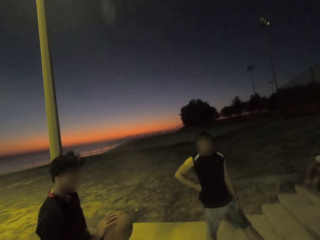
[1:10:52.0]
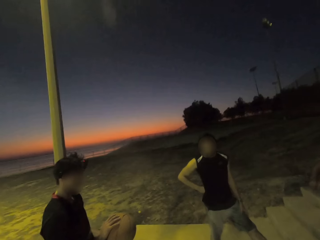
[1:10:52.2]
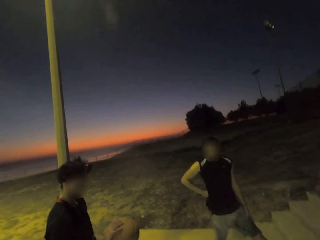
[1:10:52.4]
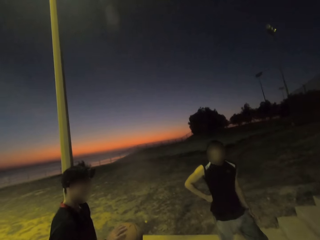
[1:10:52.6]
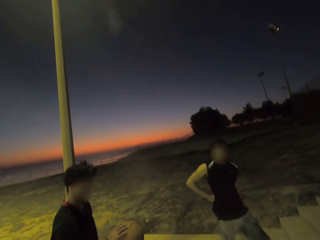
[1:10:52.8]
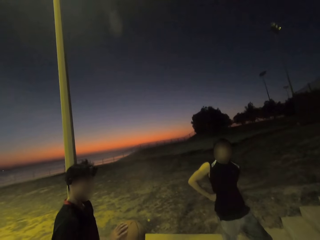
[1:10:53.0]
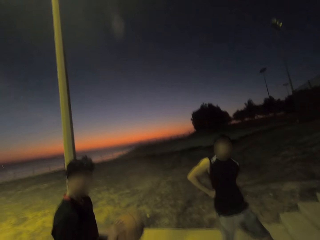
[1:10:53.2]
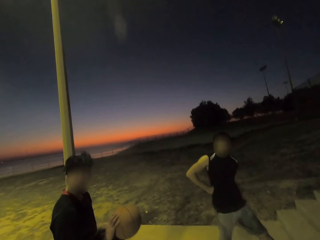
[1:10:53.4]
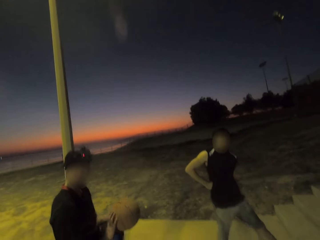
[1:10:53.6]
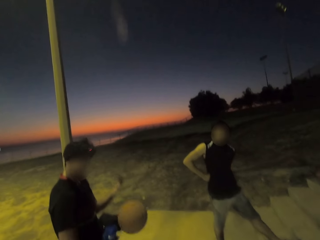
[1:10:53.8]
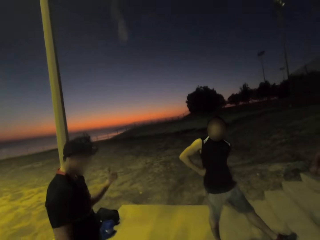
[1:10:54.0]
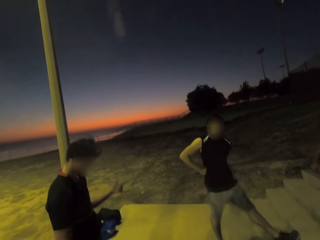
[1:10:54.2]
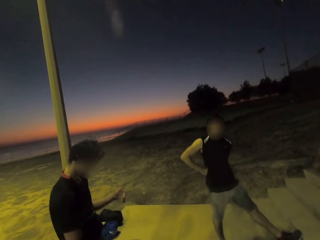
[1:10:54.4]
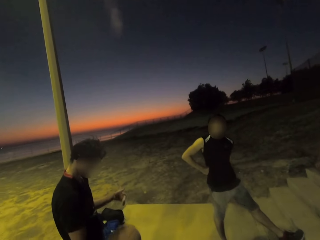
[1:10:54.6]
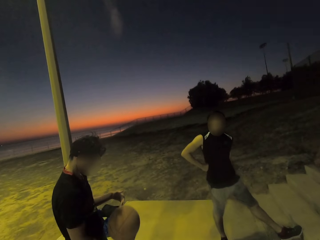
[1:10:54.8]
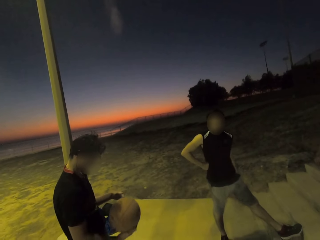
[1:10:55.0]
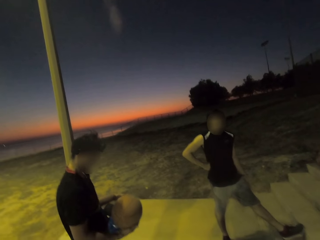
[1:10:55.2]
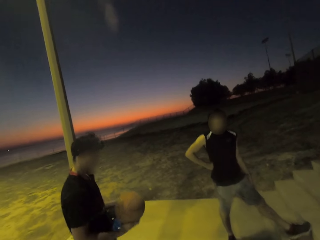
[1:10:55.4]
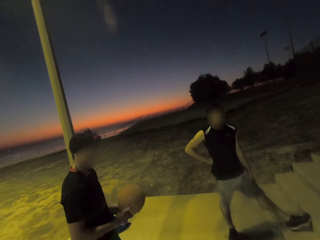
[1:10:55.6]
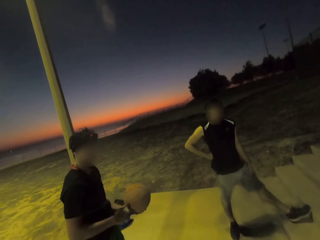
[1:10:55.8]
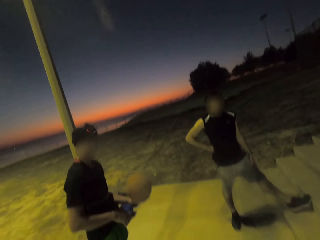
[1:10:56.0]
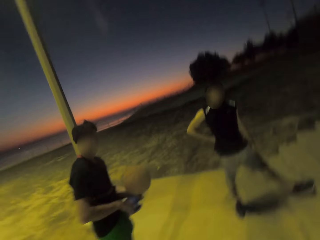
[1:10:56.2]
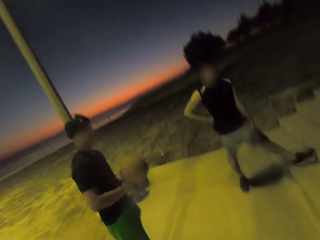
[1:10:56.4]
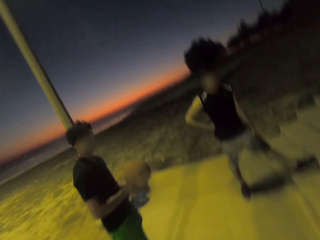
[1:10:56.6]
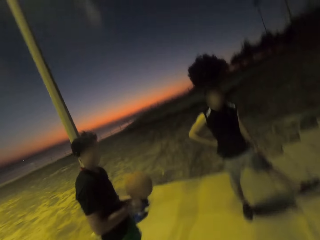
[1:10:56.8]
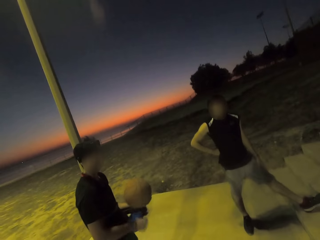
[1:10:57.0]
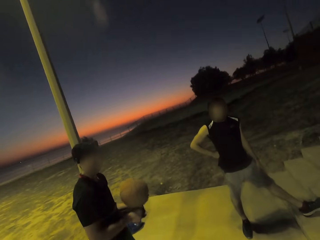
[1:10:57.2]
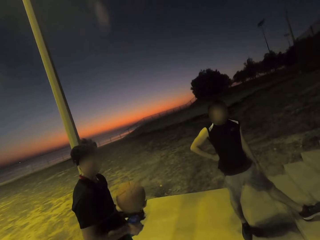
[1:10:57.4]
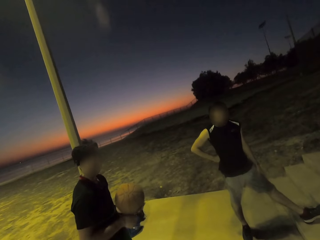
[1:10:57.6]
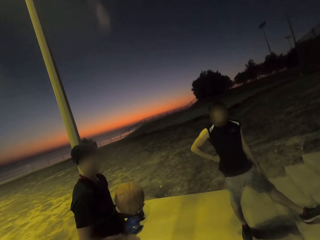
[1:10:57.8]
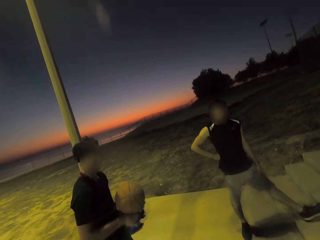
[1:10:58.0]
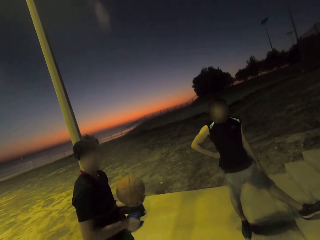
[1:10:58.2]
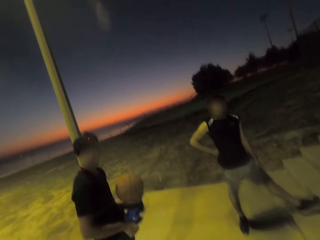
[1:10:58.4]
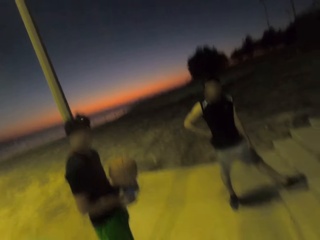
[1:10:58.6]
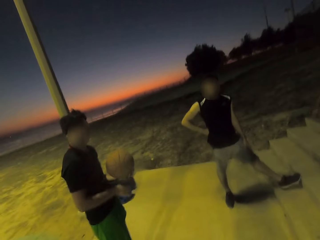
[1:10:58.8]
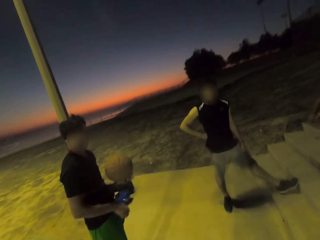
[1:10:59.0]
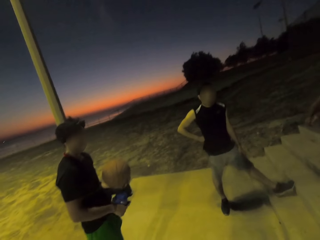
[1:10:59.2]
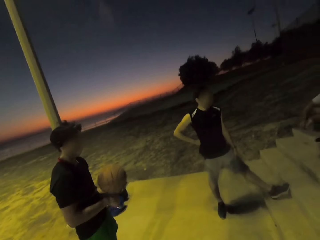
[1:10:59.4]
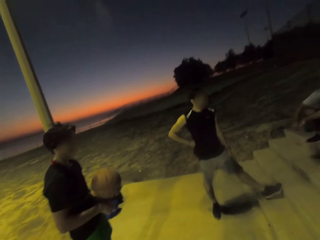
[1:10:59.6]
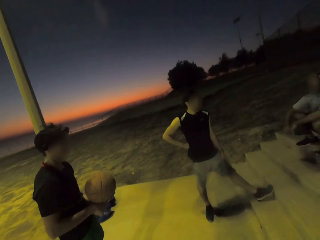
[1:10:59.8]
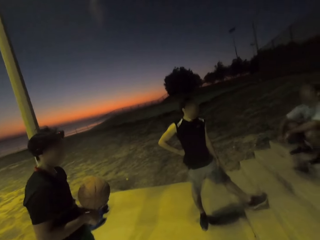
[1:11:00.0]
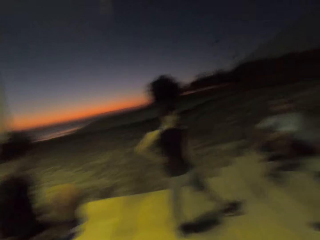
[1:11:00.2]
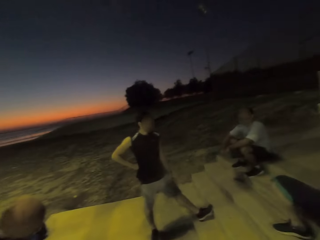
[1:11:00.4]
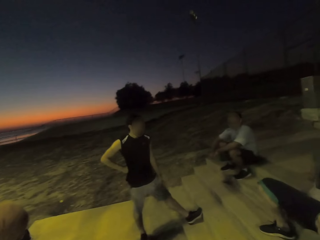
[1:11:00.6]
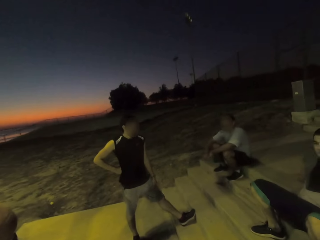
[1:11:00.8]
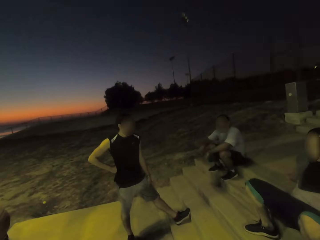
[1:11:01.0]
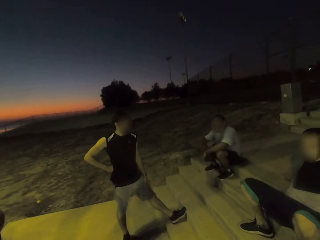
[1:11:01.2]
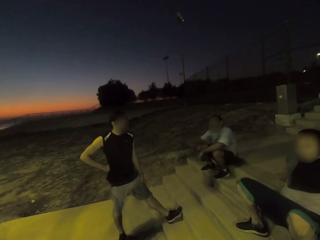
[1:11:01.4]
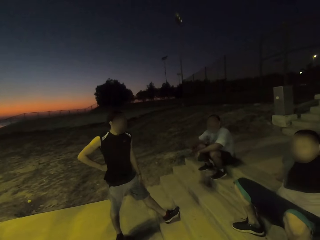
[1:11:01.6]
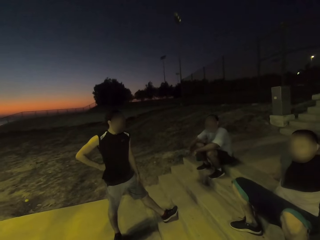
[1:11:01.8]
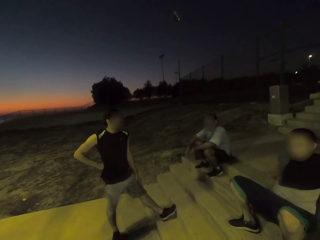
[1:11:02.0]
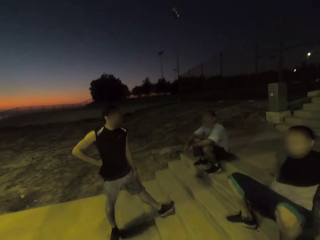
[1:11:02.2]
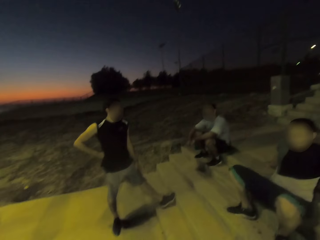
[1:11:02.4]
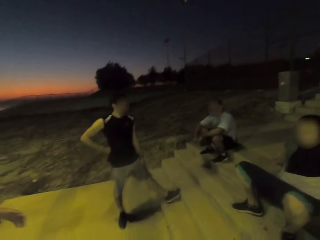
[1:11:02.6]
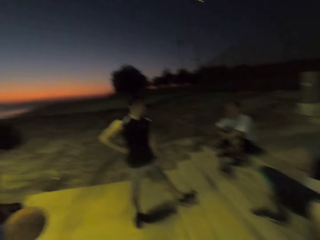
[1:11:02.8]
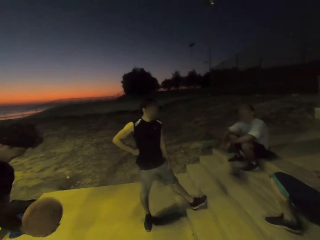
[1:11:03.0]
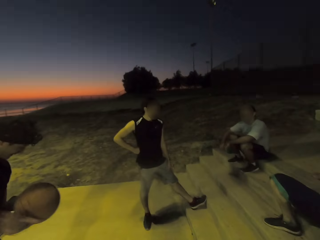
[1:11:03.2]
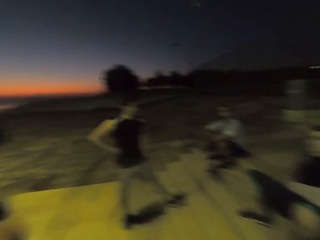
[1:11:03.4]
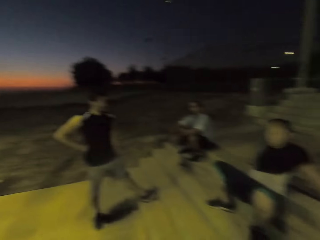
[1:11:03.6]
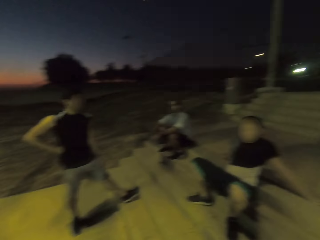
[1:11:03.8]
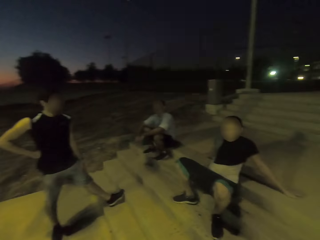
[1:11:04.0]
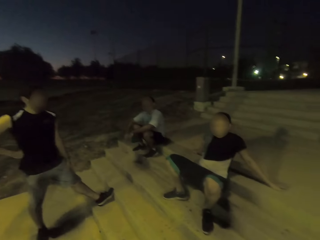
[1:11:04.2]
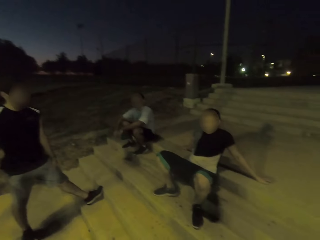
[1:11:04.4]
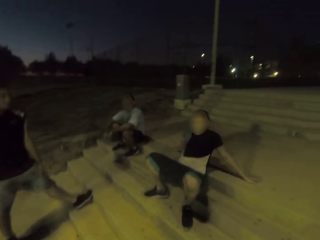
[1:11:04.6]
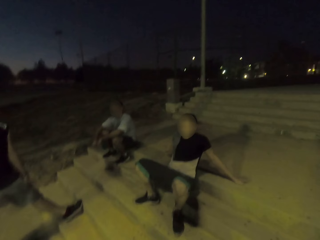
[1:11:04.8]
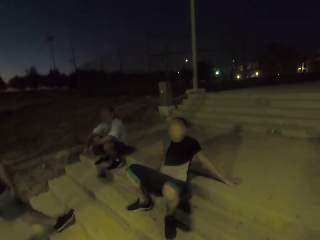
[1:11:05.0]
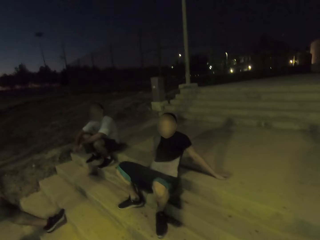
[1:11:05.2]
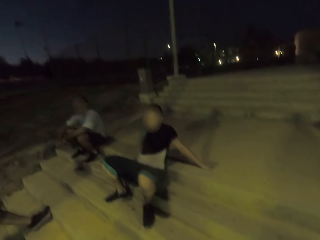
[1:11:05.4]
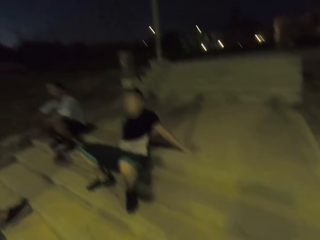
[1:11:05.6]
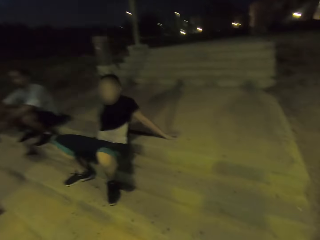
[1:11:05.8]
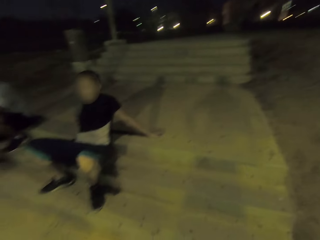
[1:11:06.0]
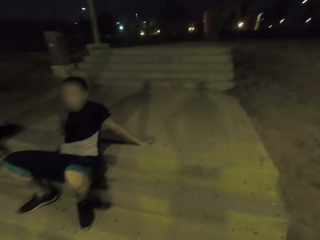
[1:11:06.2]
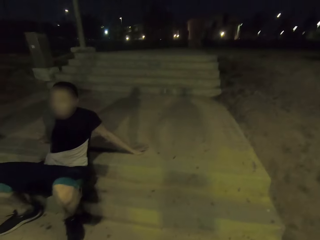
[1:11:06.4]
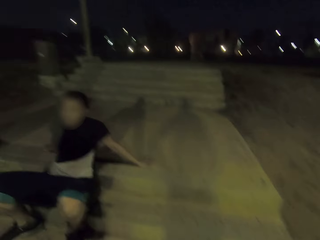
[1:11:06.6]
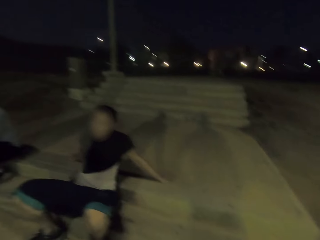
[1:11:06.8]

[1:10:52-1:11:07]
A man communicates.

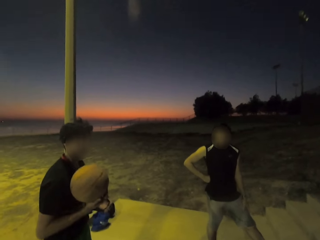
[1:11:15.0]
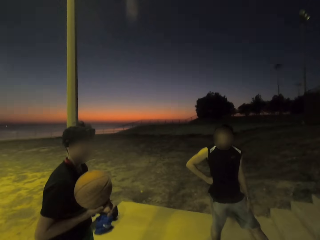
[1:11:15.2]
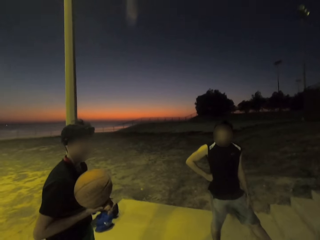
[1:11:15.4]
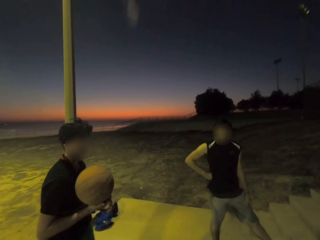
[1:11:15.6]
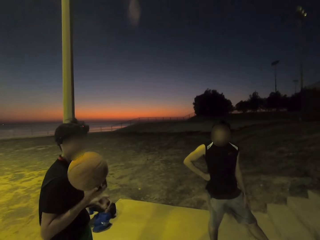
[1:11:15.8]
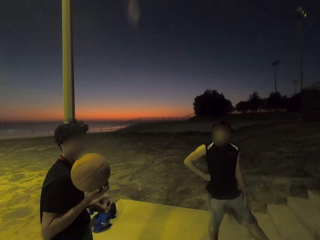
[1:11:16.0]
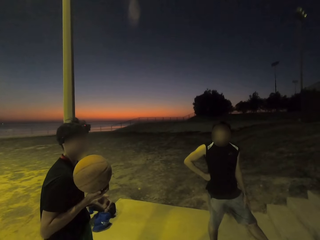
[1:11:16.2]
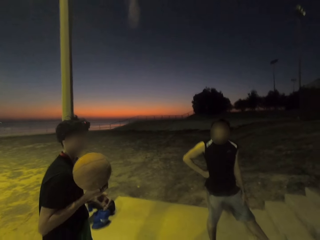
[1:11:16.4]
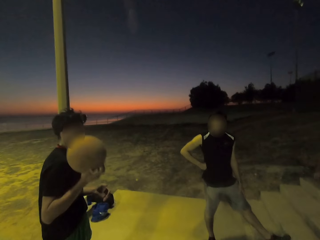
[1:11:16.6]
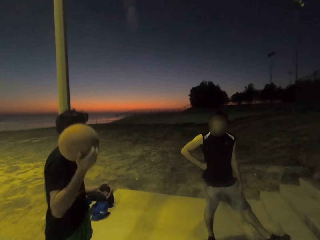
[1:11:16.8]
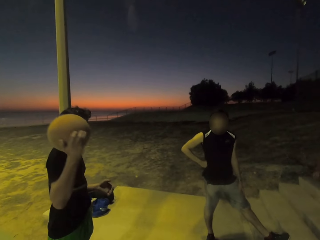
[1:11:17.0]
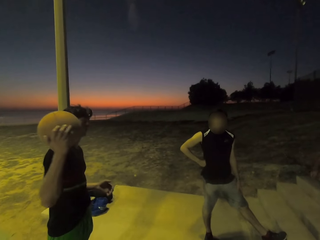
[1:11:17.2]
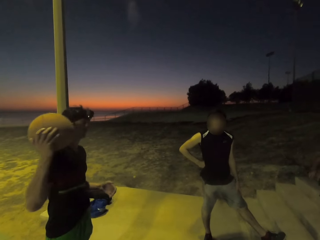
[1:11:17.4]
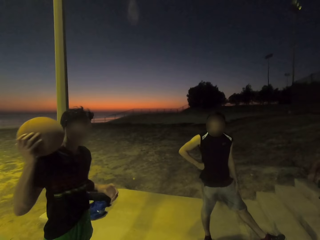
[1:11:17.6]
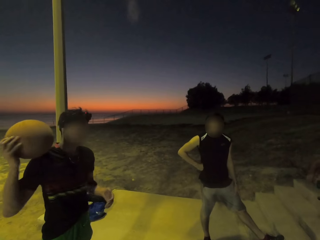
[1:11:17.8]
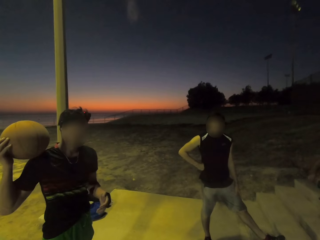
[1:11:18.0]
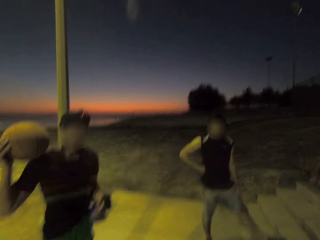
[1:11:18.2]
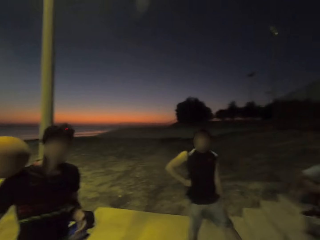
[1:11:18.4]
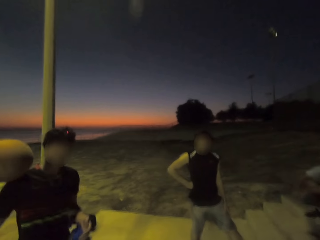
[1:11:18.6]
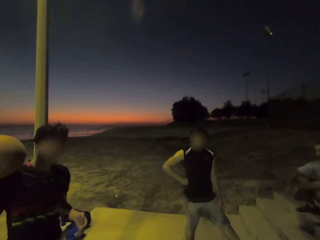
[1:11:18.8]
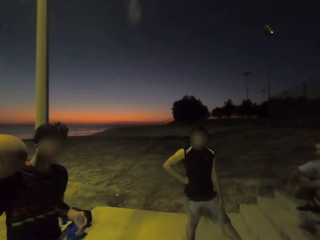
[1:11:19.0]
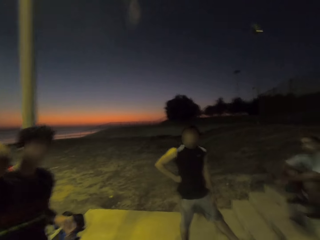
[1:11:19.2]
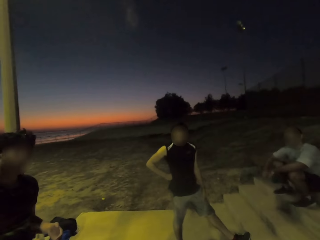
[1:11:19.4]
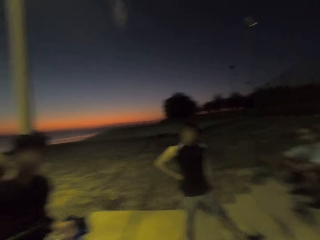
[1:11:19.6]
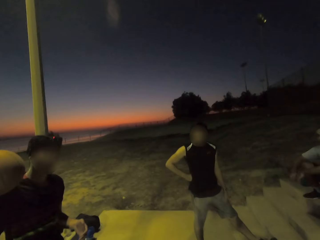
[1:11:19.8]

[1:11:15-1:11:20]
A man plays with the ball.

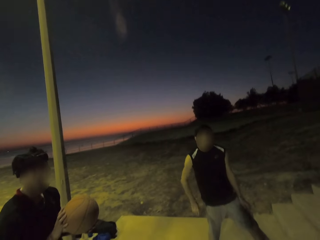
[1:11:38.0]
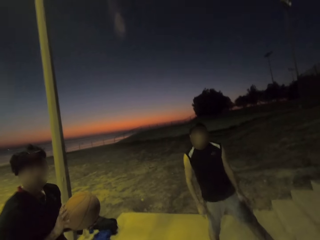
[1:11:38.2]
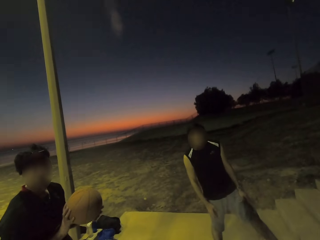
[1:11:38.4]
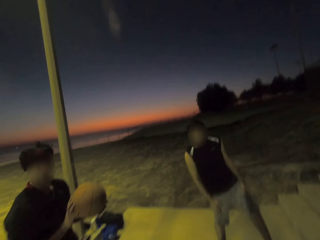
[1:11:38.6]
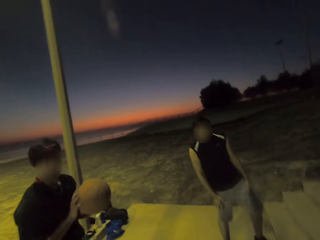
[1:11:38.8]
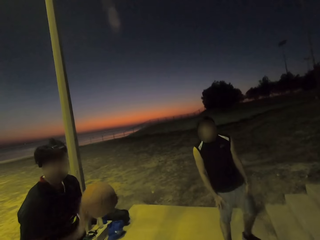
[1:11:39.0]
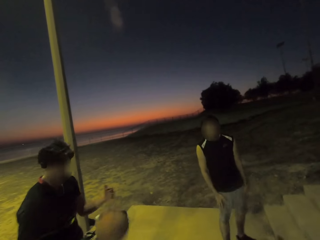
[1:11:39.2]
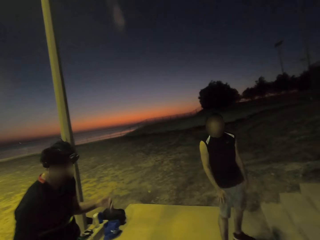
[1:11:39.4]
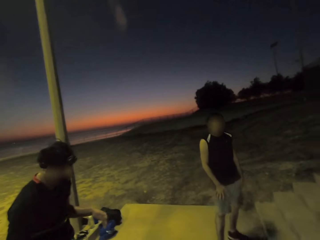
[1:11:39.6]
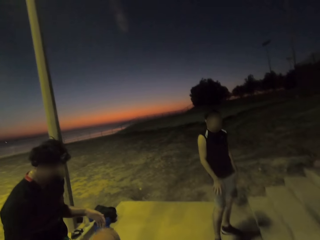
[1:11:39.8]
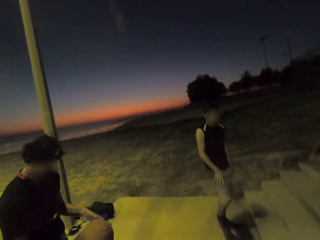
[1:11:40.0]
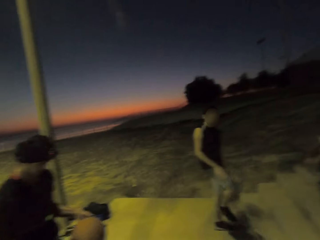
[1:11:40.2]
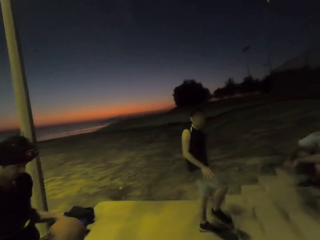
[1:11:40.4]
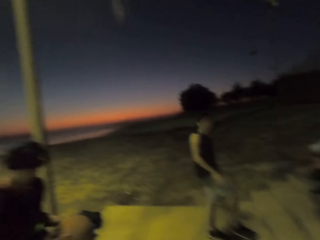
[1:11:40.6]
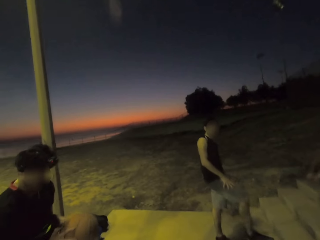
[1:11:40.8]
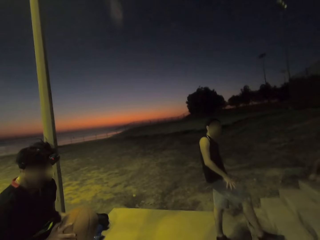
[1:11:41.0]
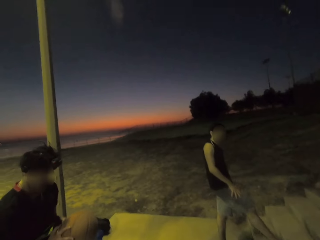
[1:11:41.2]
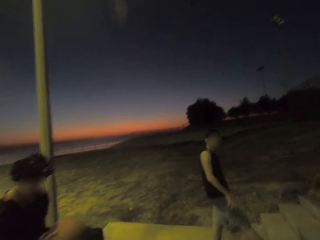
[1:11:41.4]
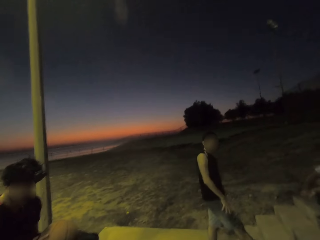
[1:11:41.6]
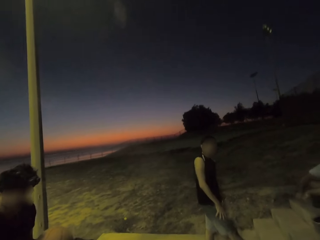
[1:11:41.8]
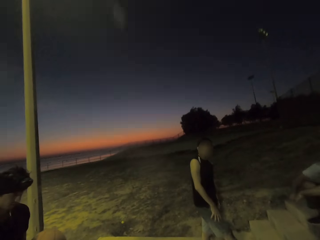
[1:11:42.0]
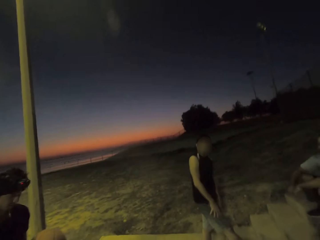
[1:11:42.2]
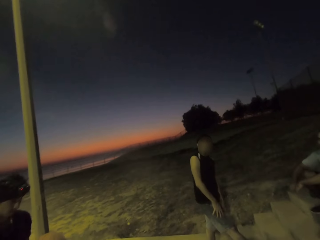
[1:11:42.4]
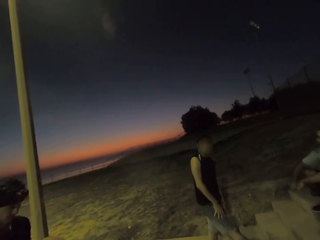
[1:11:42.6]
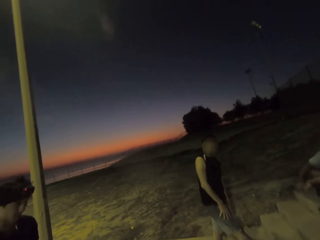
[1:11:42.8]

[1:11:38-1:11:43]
A man bounces the ball on the ground. The man moves.
